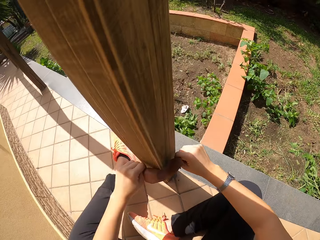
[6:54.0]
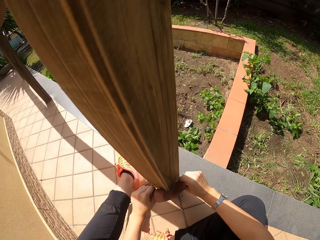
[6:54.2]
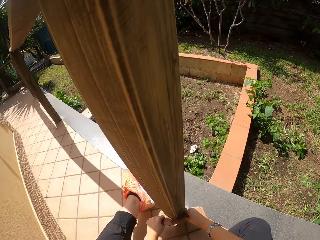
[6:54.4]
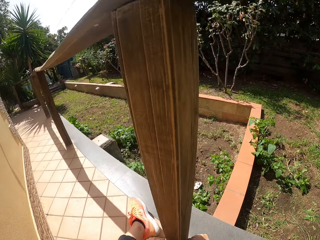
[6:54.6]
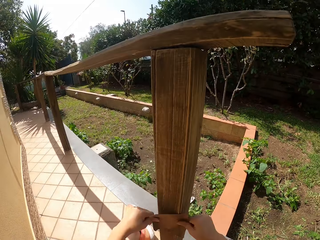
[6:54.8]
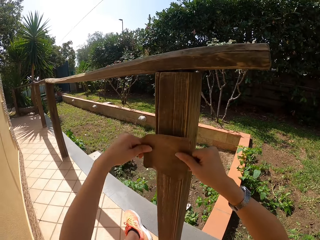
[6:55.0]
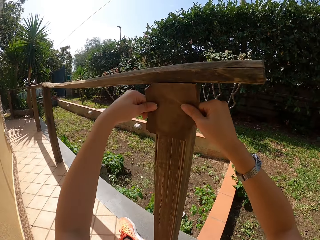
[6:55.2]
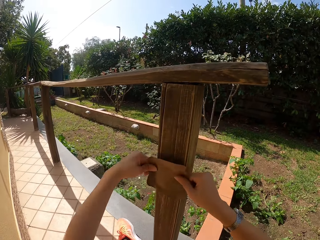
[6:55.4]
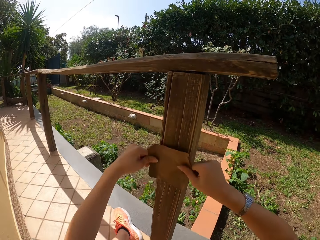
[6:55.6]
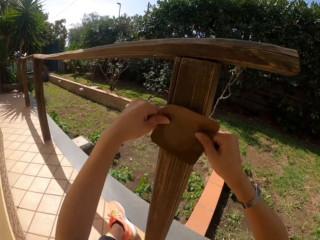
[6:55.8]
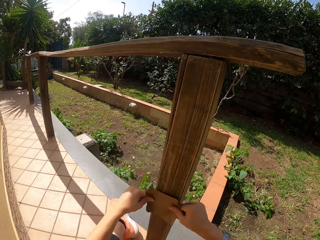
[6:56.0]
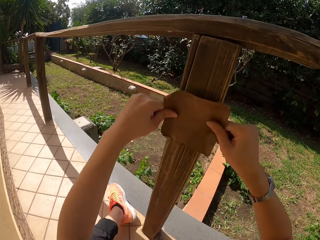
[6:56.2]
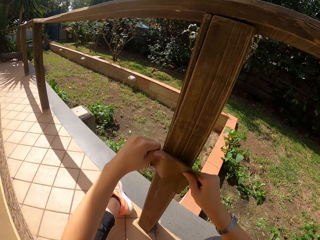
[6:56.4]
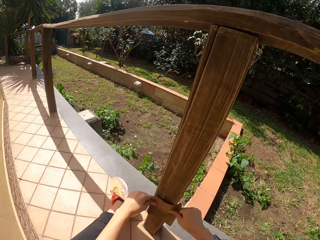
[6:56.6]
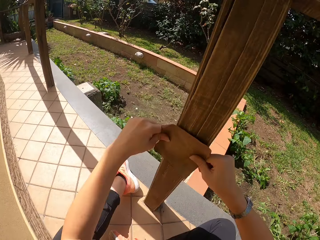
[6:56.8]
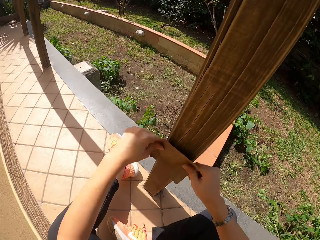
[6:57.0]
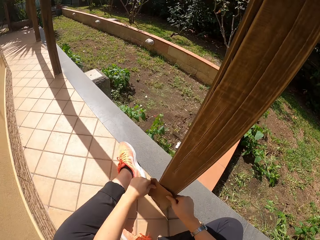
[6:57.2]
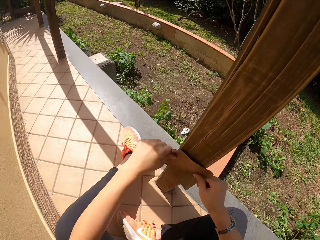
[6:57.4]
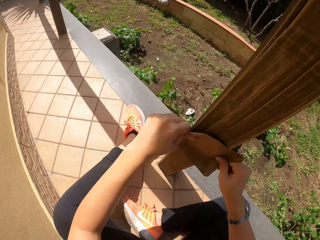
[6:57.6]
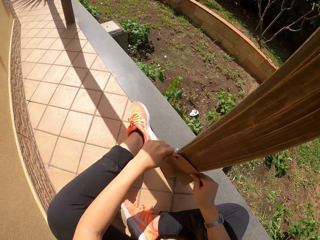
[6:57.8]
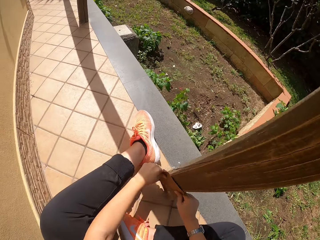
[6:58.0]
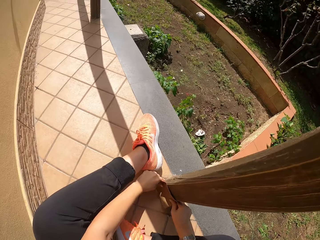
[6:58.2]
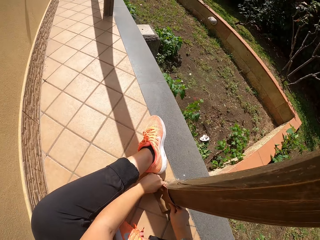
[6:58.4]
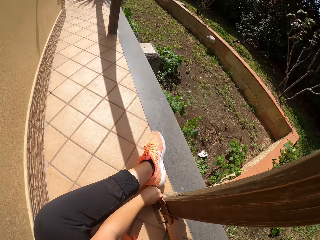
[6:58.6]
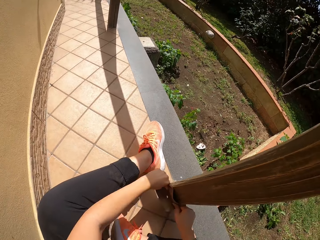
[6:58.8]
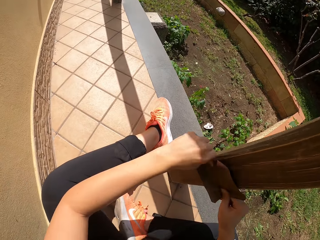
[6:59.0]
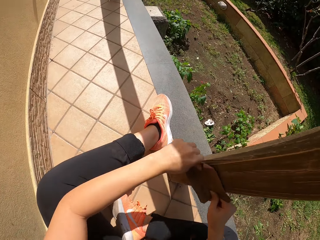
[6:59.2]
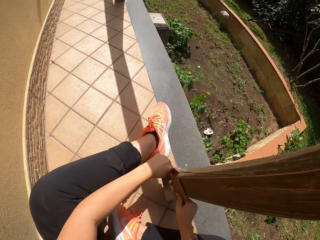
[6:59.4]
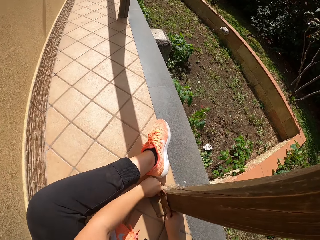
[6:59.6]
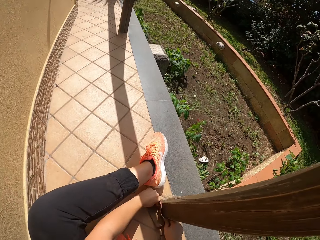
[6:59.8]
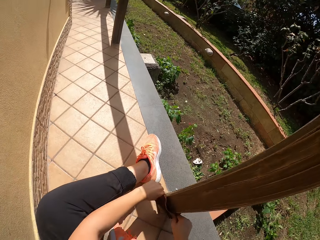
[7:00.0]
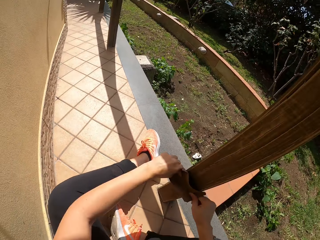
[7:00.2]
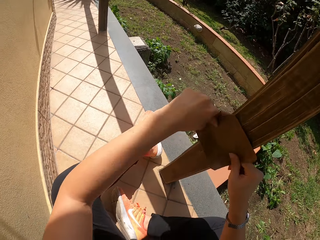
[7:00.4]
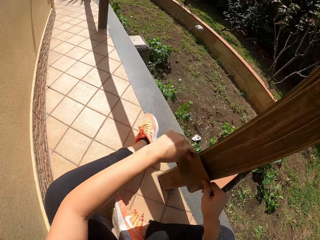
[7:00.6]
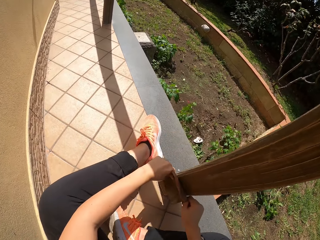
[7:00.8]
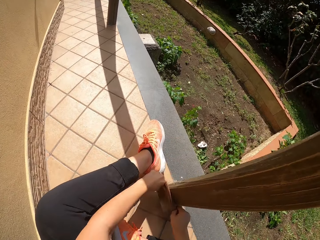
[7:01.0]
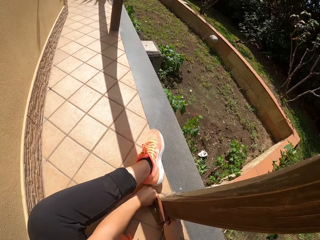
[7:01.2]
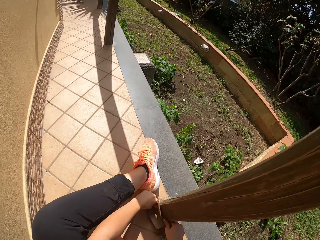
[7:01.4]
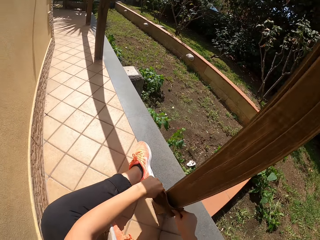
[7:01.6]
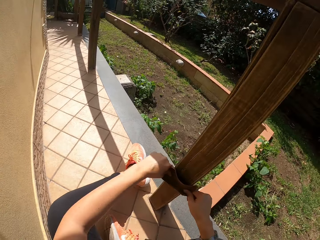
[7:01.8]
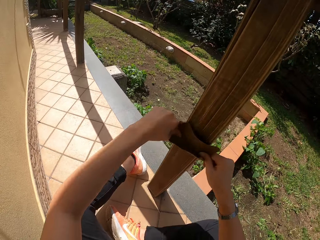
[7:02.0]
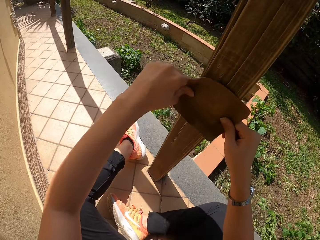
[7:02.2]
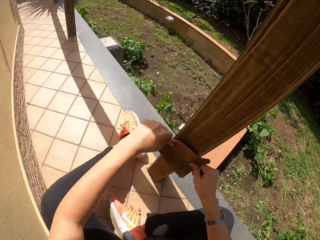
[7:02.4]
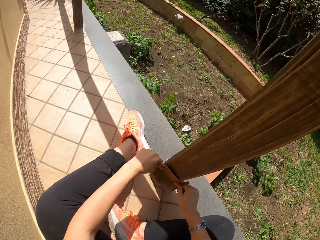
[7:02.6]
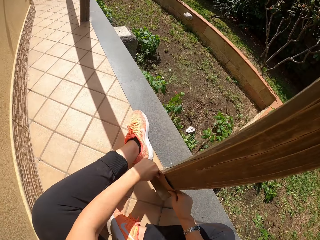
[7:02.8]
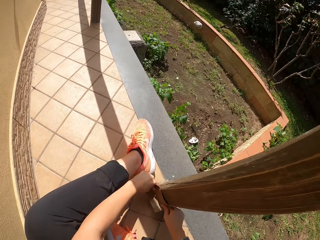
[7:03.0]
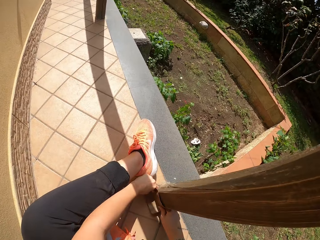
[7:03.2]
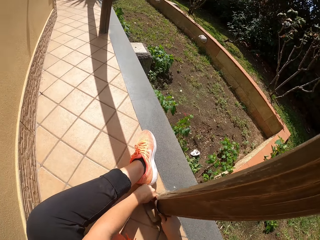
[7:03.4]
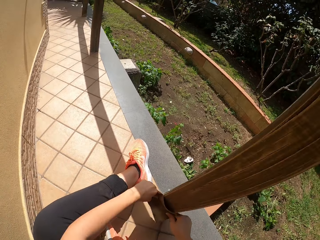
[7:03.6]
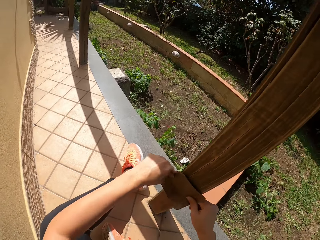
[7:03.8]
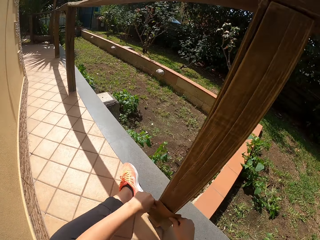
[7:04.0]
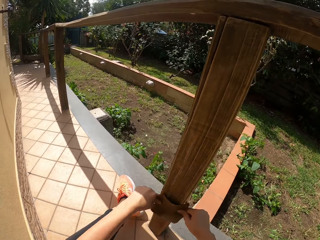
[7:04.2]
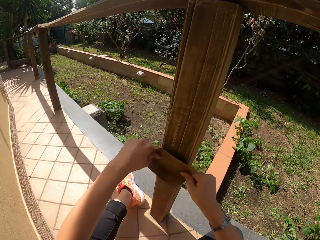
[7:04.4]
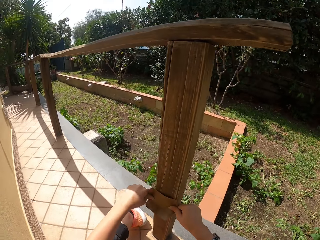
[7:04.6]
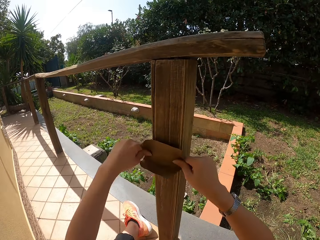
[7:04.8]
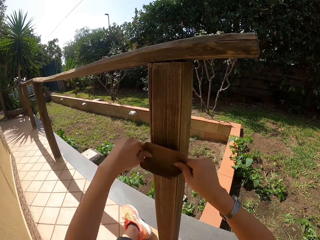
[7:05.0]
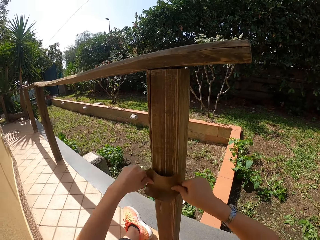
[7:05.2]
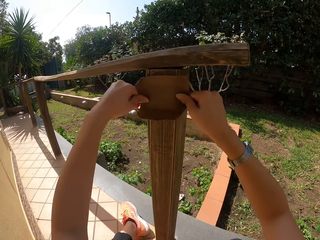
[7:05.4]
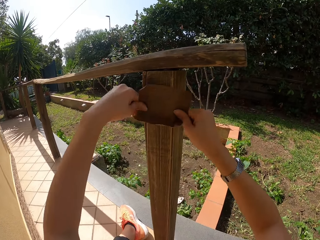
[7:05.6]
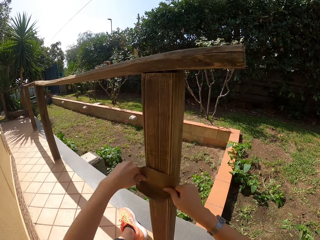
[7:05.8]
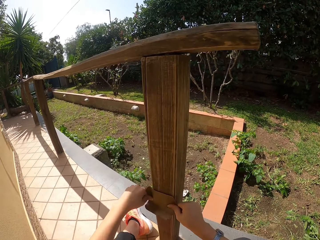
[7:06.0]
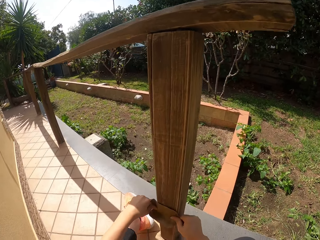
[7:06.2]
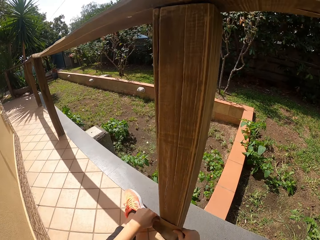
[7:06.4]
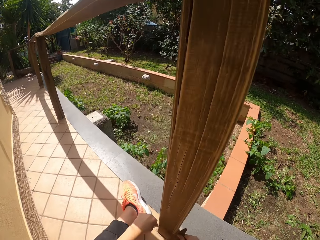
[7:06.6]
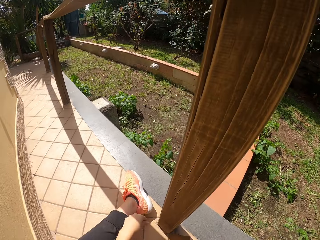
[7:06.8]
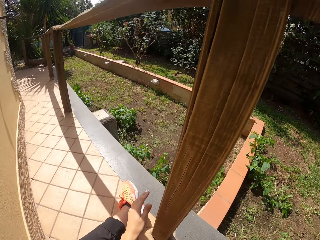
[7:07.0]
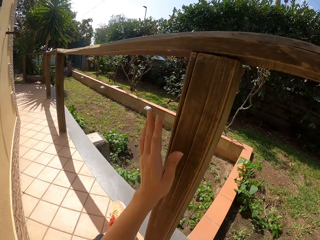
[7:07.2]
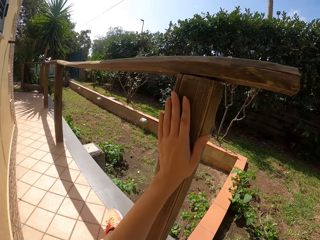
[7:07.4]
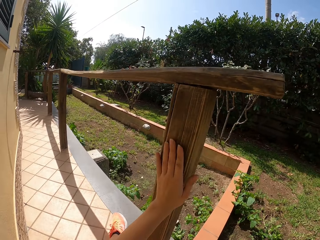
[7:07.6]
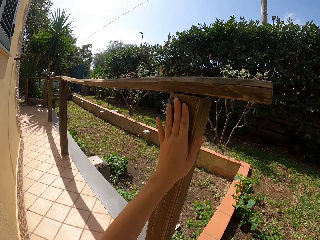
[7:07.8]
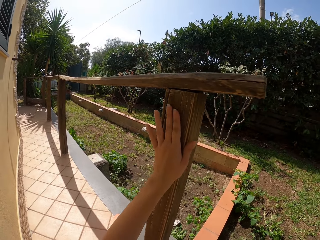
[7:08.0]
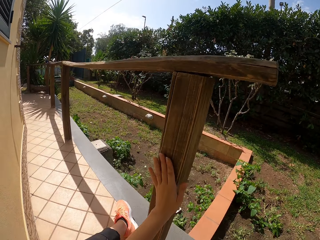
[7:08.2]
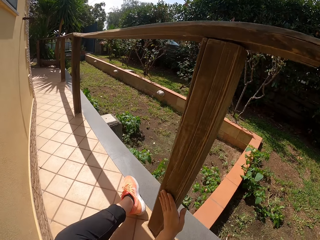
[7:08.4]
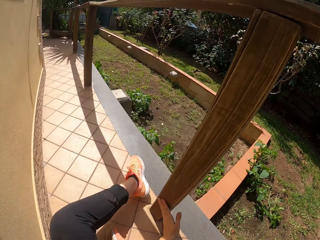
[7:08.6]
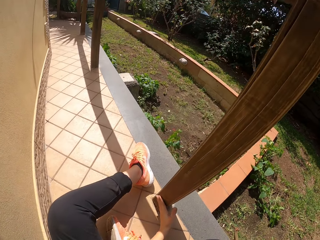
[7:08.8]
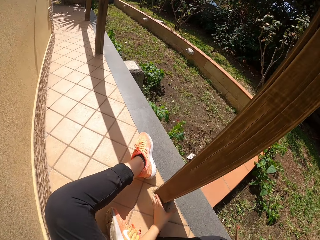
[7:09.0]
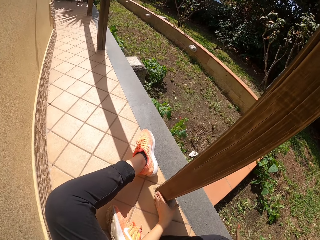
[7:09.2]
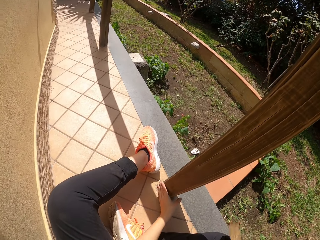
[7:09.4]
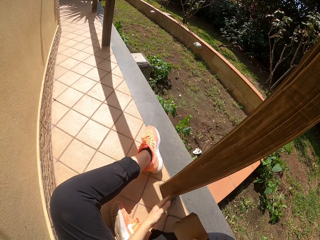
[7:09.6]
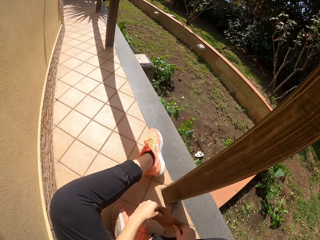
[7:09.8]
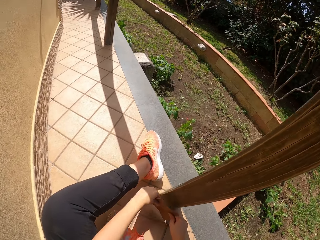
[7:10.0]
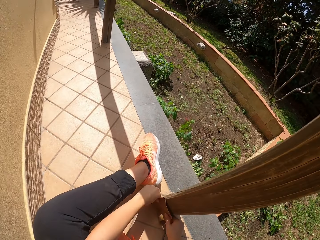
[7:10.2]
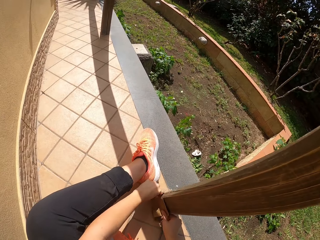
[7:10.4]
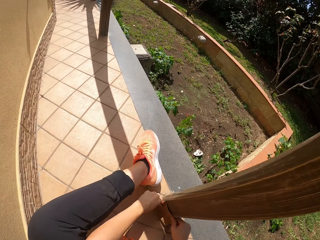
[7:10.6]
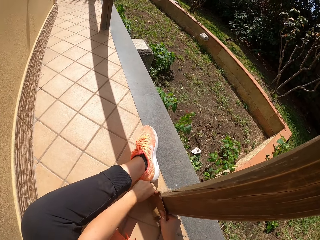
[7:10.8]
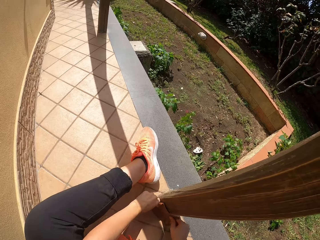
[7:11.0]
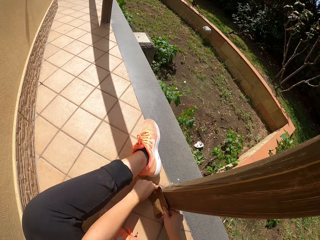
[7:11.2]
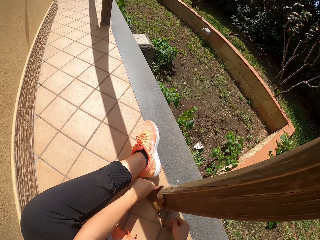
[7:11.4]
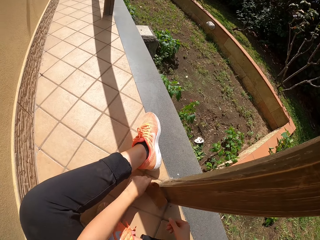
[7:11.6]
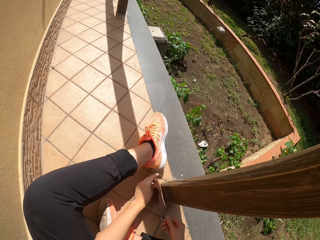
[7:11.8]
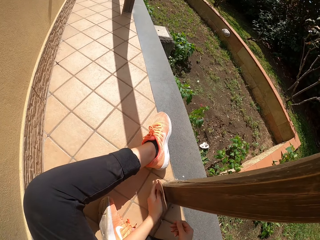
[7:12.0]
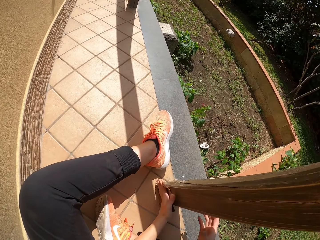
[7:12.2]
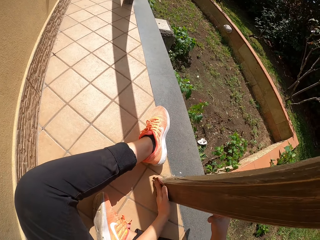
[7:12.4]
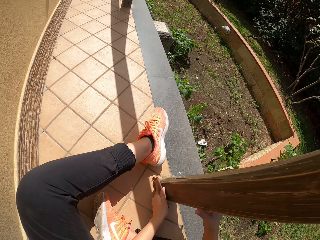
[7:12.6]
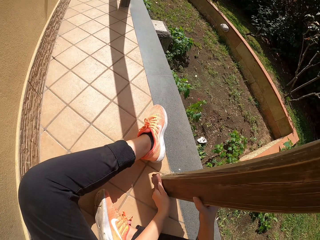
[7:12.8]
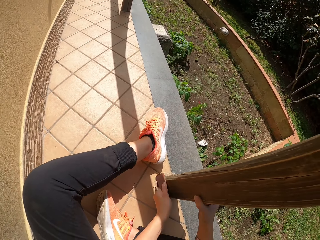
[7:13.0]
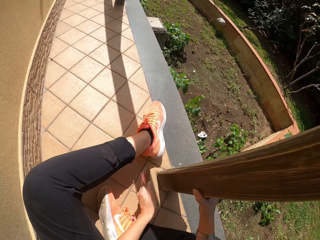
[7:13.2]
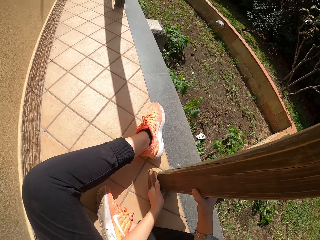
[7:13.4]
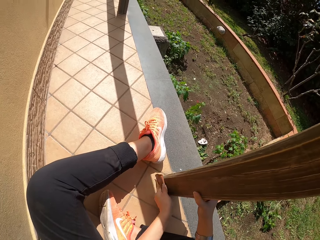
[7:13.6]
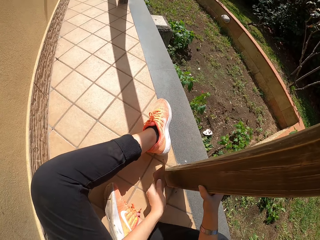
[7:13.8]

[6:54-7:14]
The camera wearer touches the wood frame with his left hand. He continues sandpapering the wood frame.

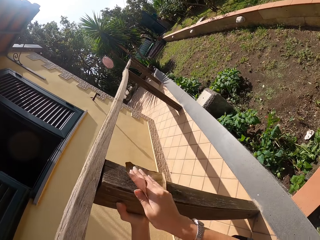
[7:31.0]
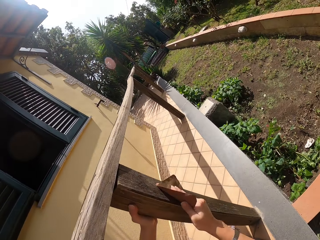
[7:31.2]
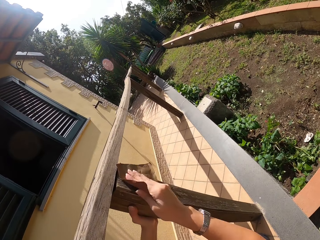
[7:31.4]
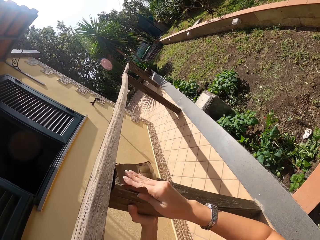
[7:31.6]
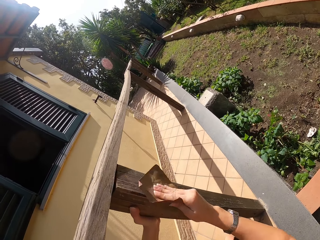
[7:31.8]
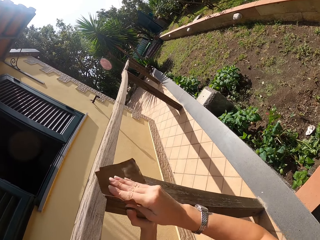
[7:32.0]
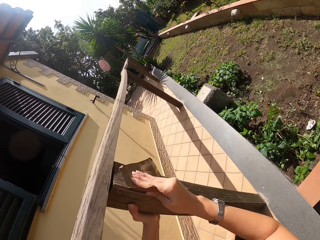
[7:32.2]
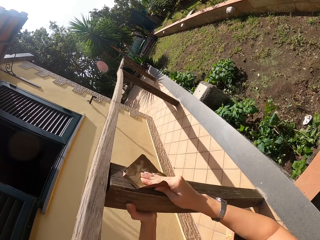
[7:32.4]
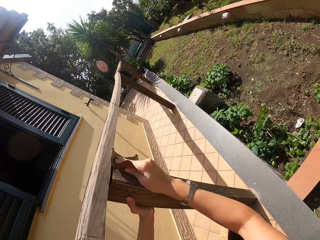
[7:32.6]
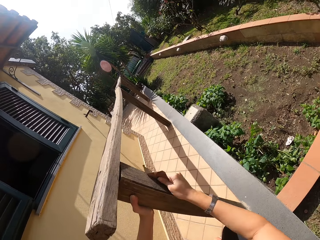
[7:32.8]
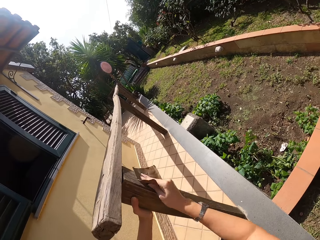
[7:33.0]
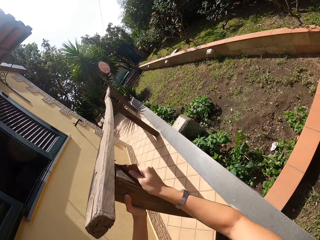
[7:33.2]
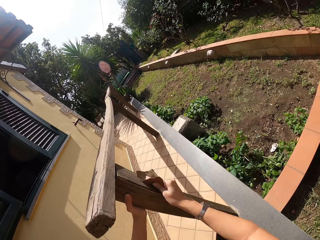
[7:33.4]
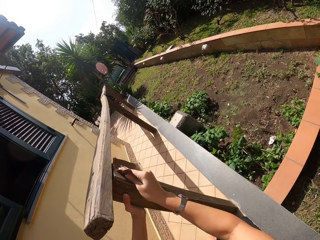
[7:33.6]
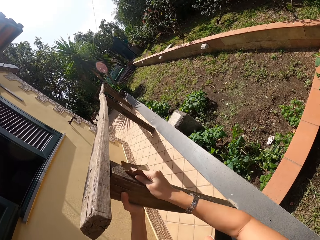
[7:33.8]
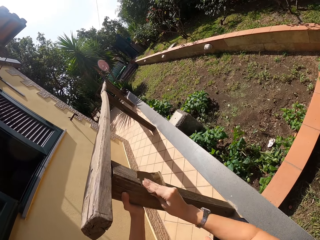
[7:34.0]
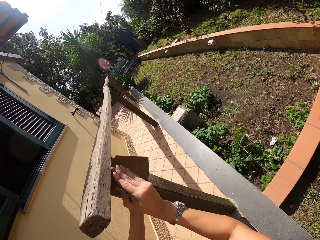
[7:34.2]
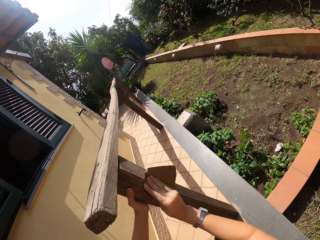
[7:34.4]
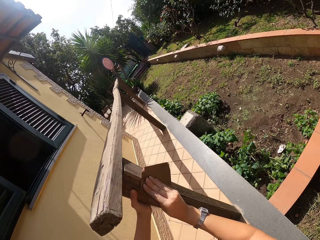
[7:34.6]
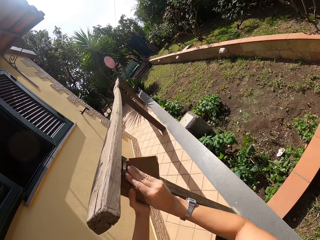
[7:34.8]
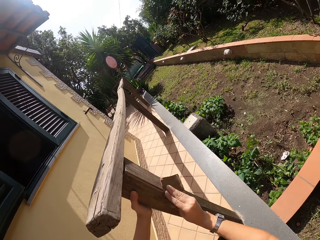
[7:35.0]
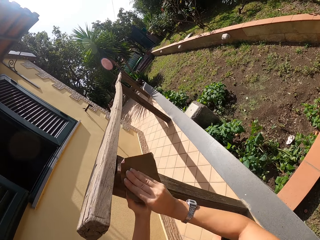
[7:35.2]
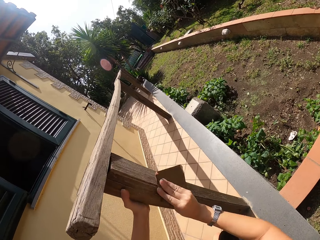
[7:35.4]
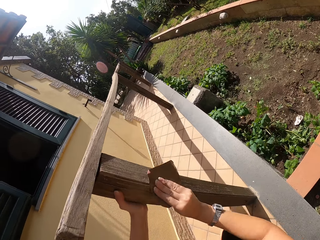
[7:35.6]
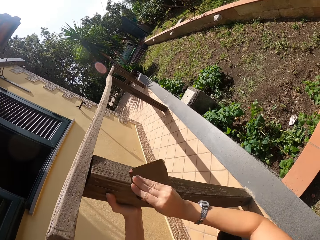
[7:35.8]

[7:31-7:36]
The camera wearer continues sandpapering the wood frame.
